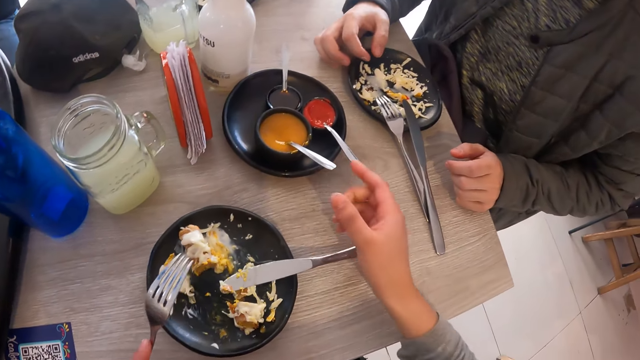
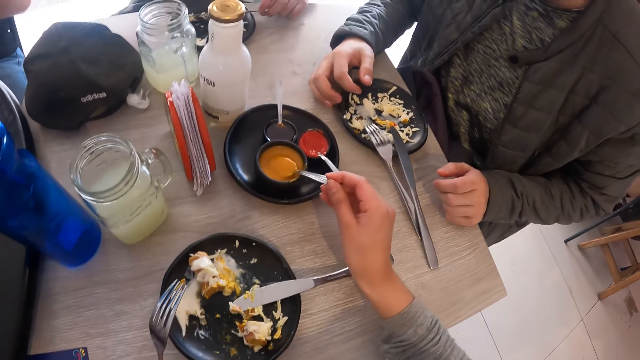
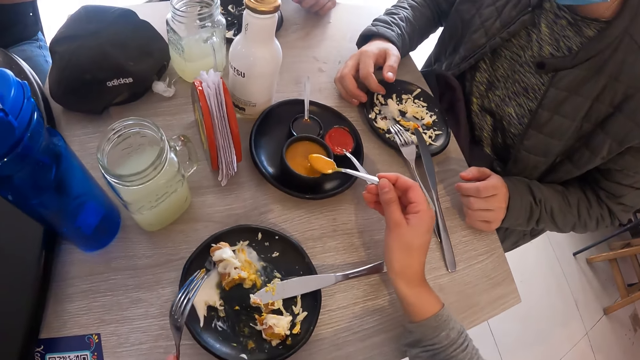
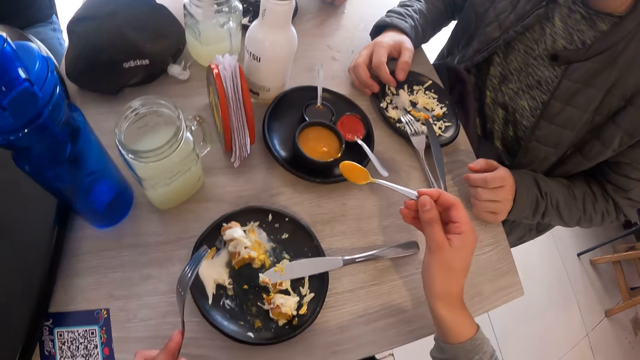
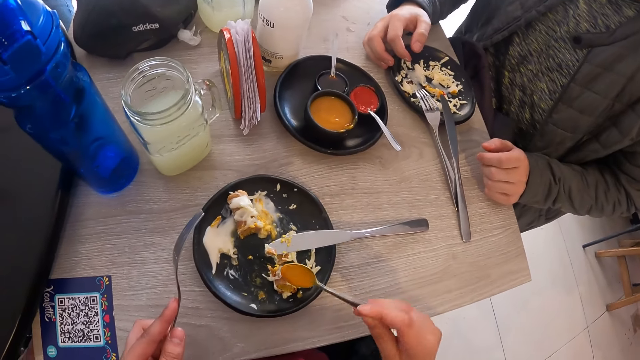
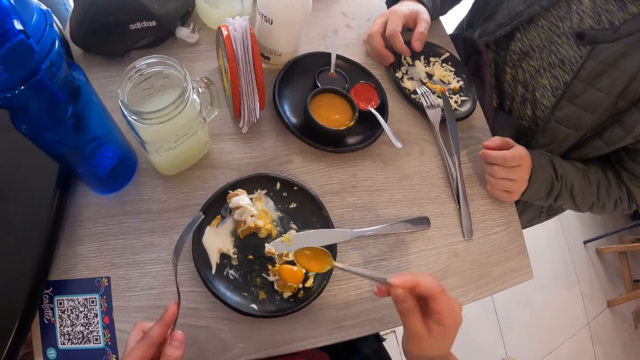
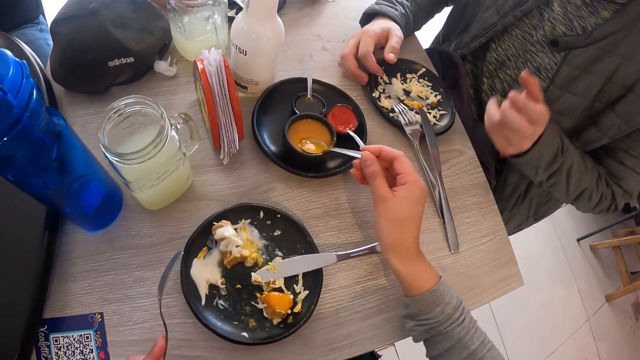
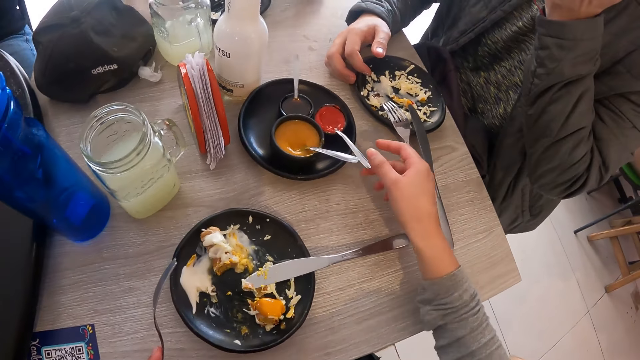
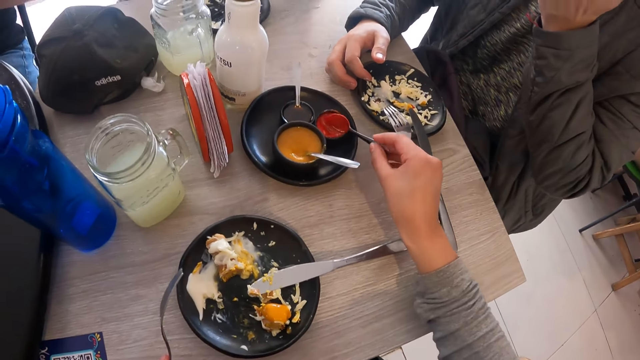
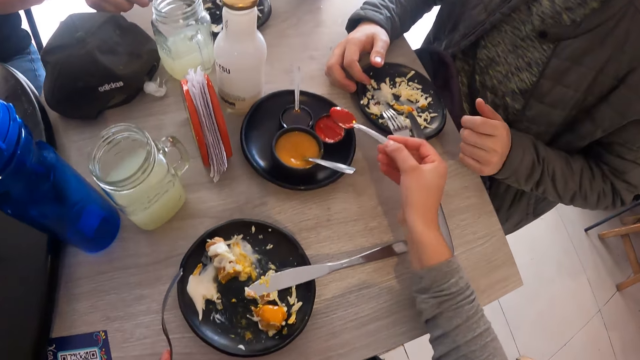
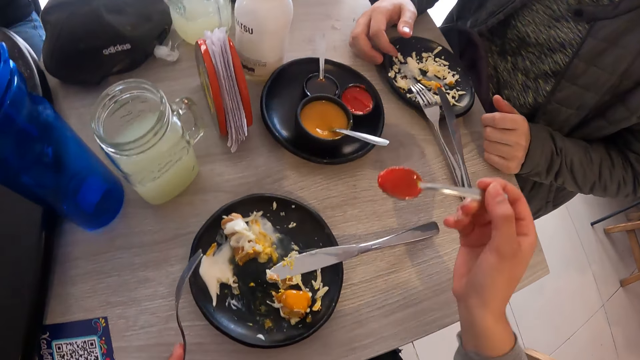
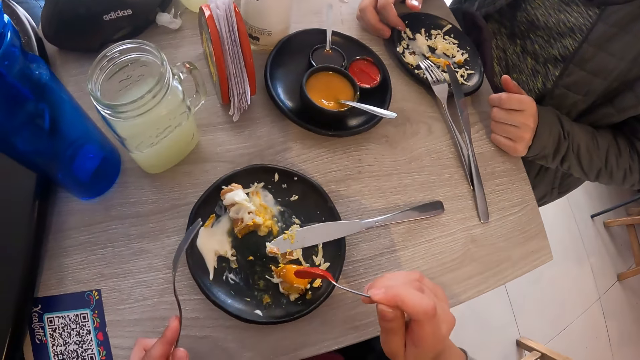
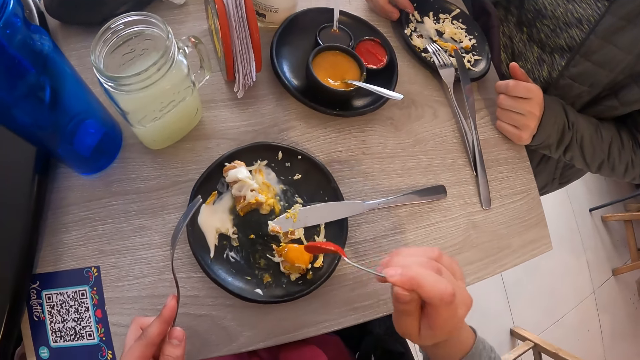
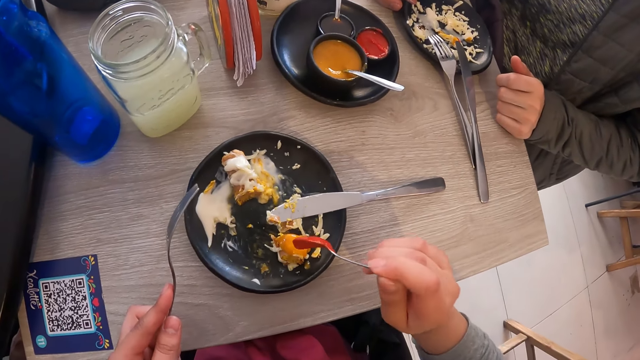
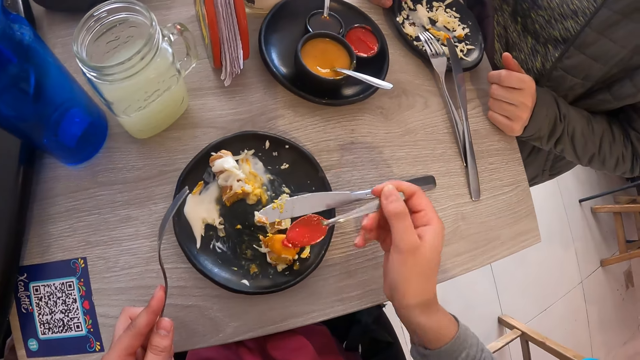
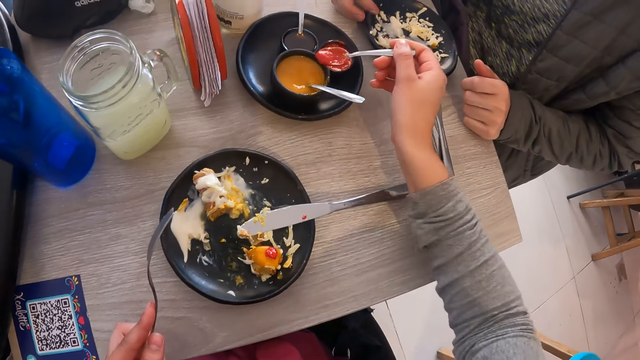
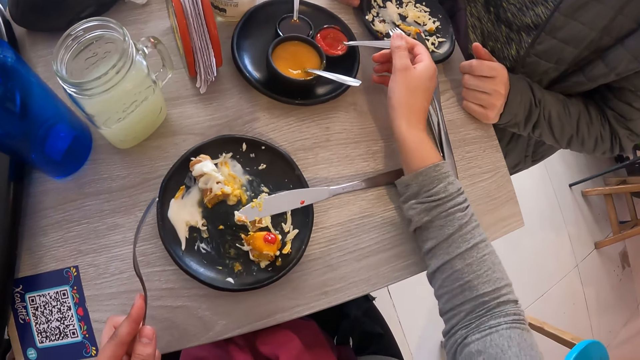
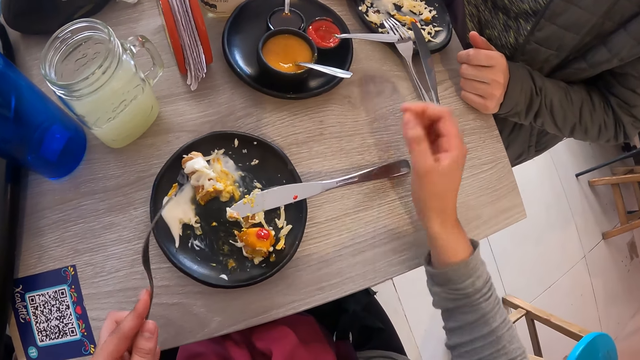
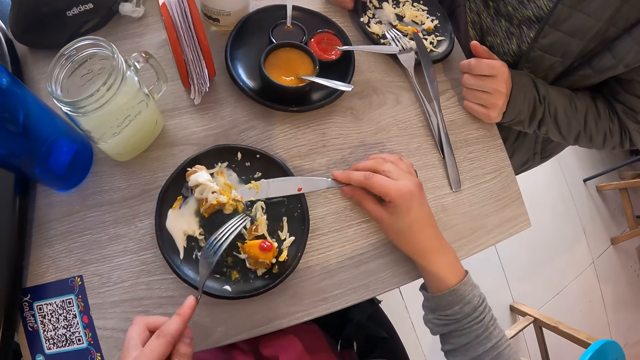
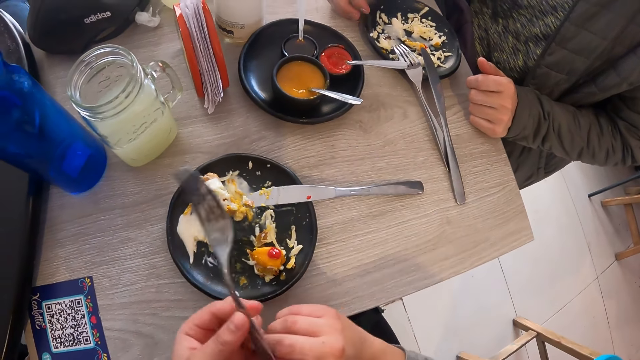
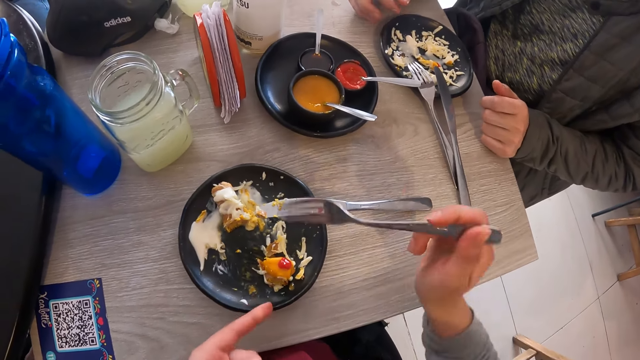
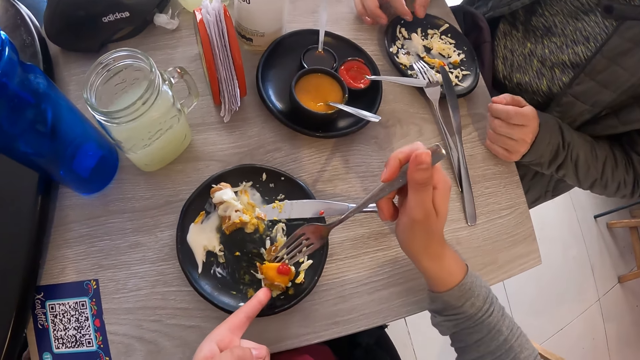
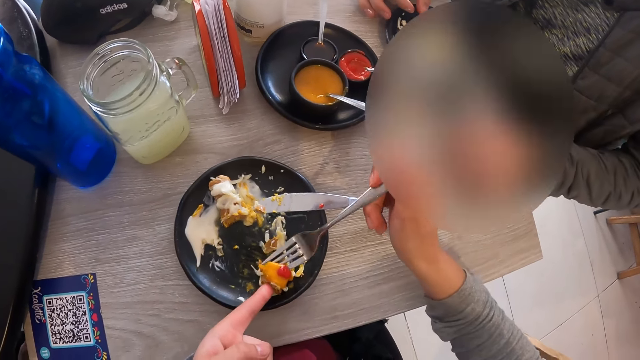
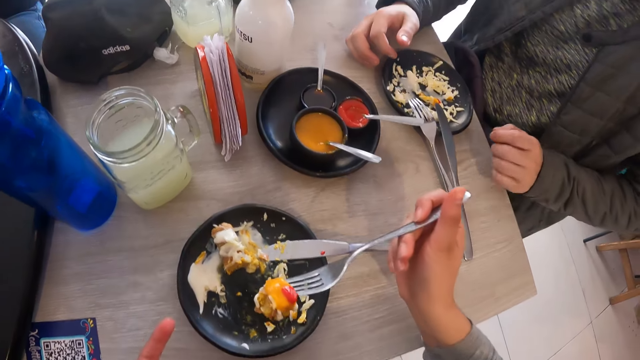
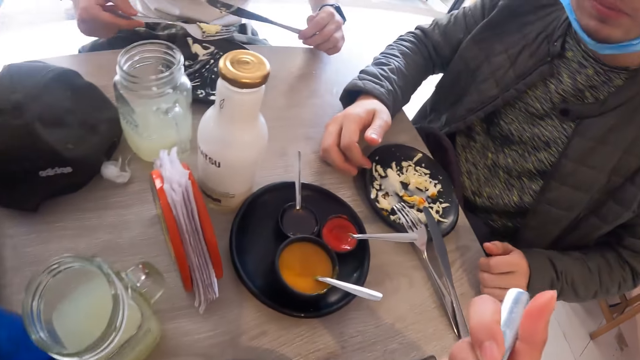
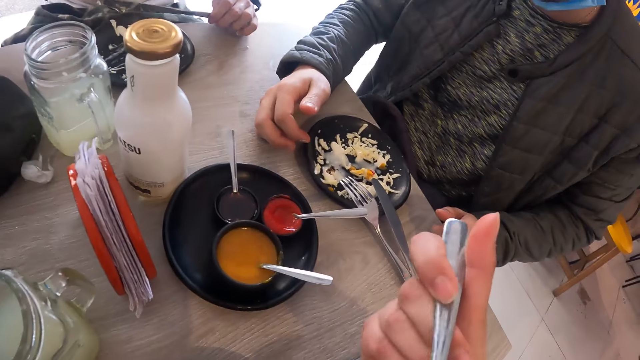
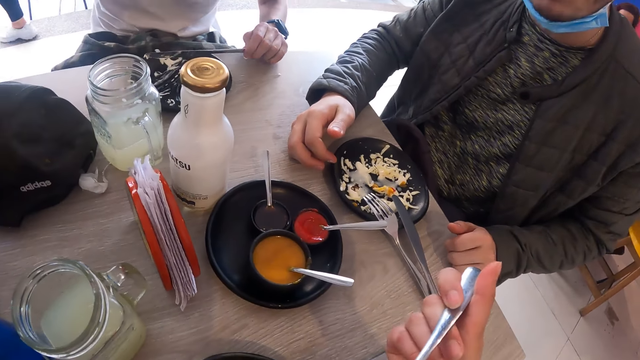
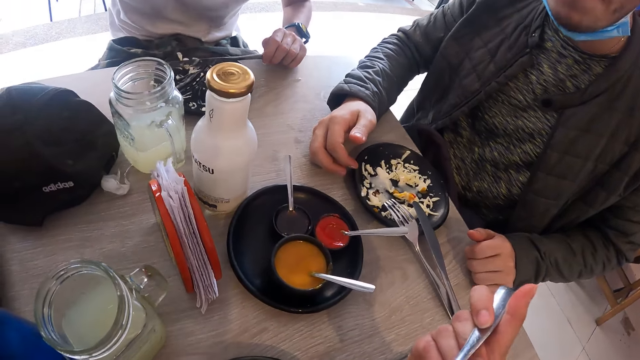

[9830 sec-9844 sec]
The camera wearer drops the dinner knife on the plate with his right hand. He takes some sauce from the sauce plate with the spoon in his right hand. He pours the sauce on the sausage with the spoon in his right hand. He drops the spoon in the sauce plate with his right hand. He takes some sauce from the sauce plate with the spoon in his right hand. He pours the sauce on the sausage with the spoon in his right hand. He drops the spoon in the sauce plate with his right hand. He adjusts the knife on the plate with his right hand. He passes the fork from his left hand to his right hand. He places his left hand on a piece of sausage in the plate. He takes the sausage from the plate with the fork in his right hand. He eats the piece of sausage from the fork in his right hand. A man eats the portion of food from the fork in his right hand.

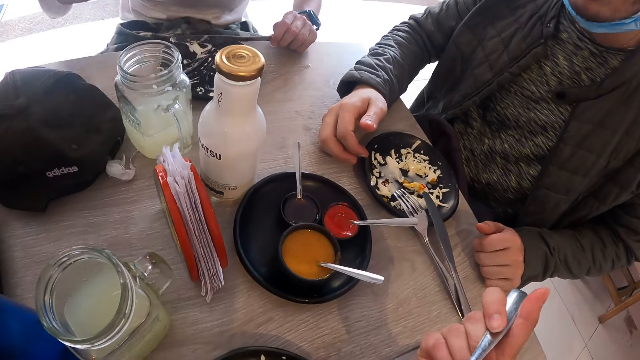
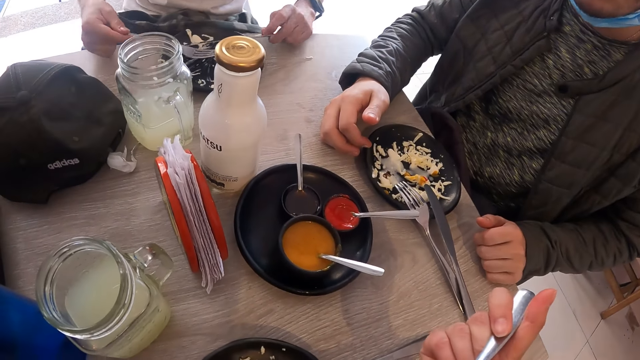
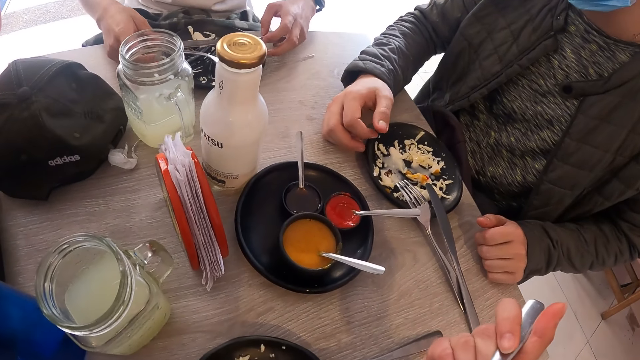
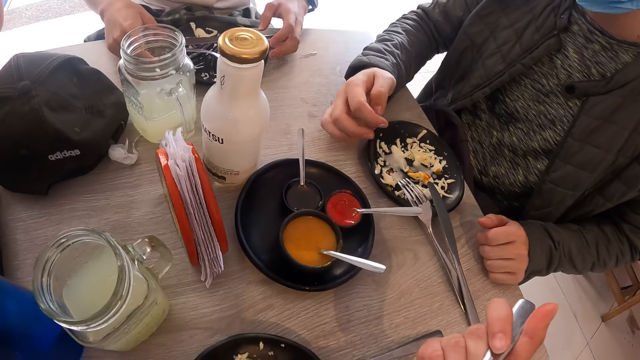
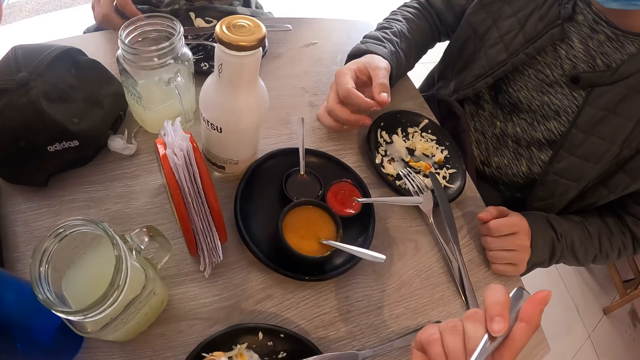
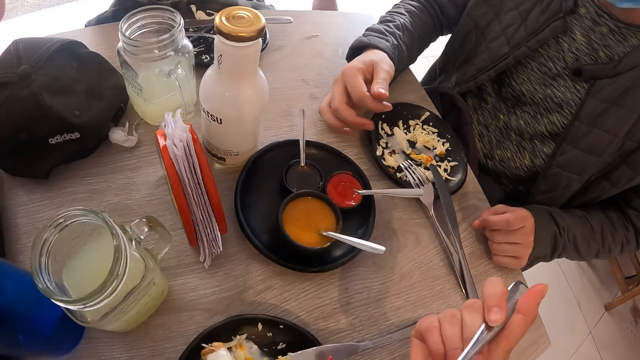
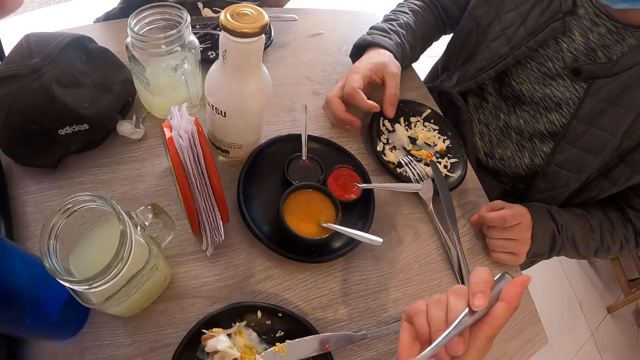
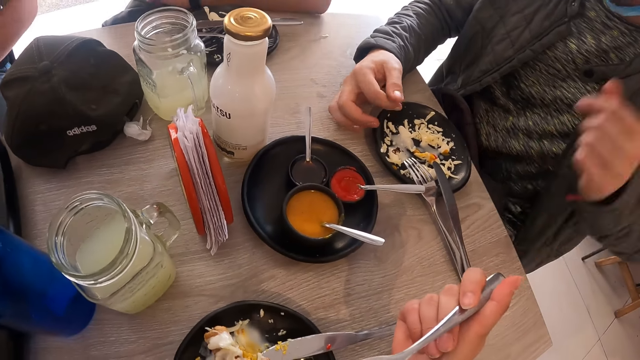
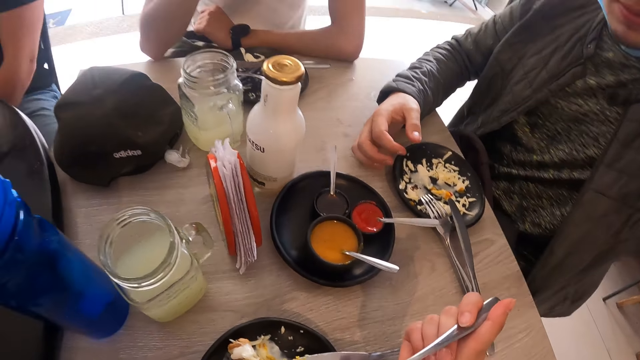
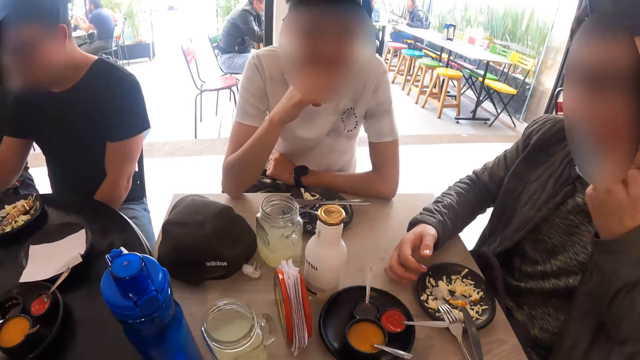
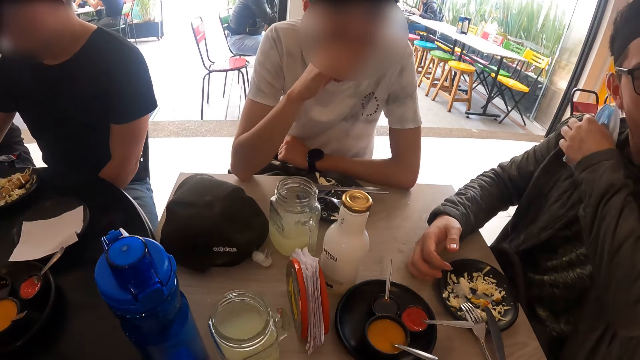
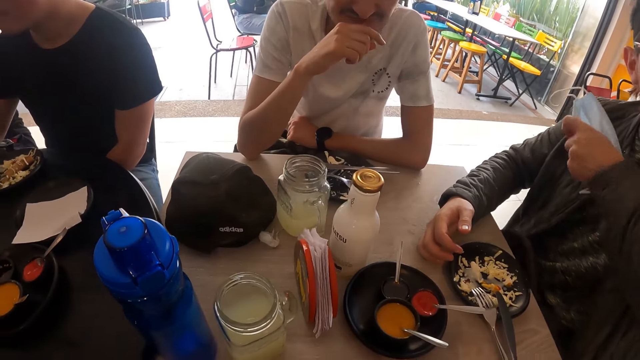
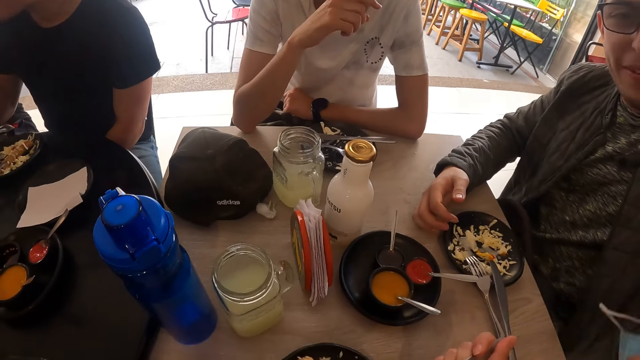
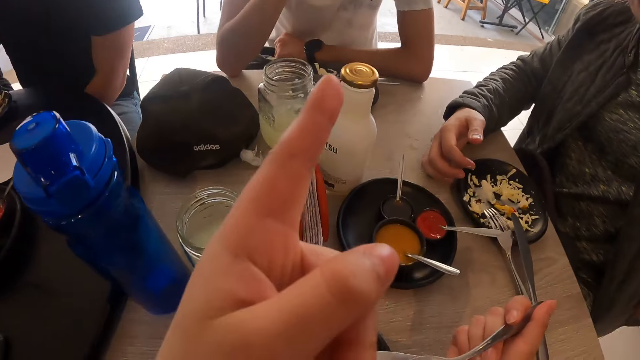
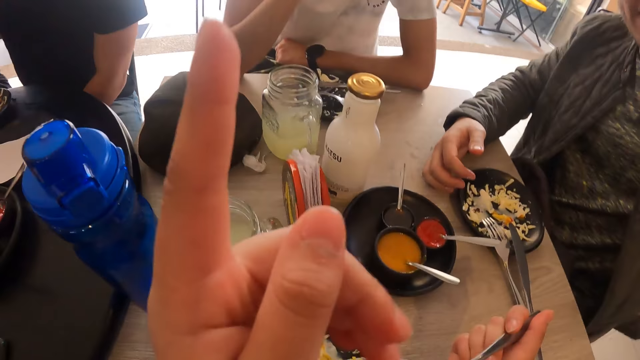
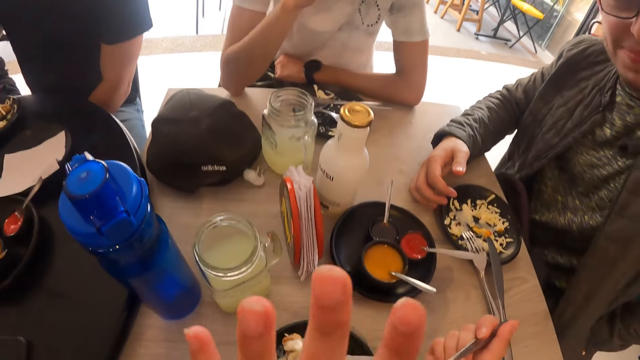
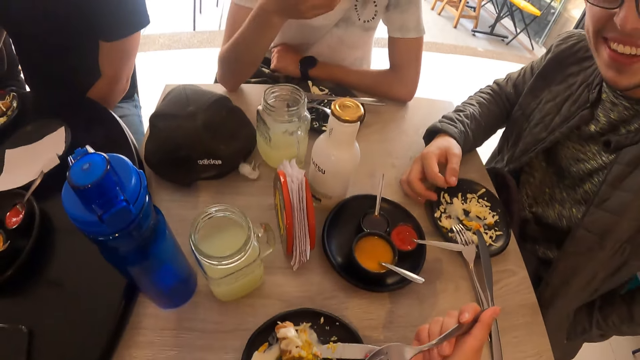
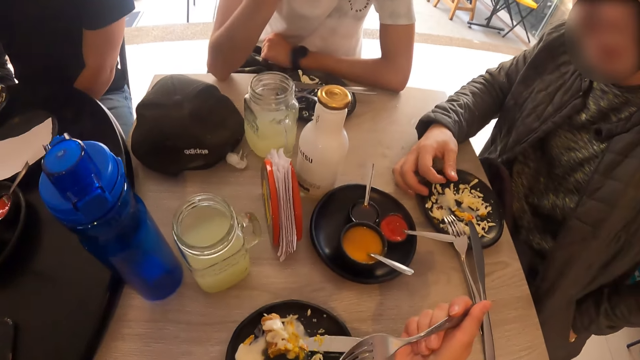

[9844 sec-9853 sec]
A man drops the knife on the plate with his left hand and drops the fork on the plate with his right hand. Another man rubs the fingers. The other man takes off a face mask from his face with his left hand. The camera wearer looks around. They point a finger. The other man places the face mask in a pocket with his left hand.
